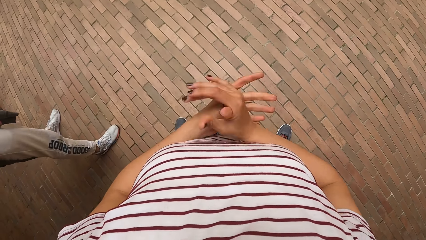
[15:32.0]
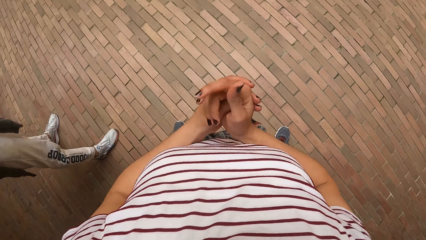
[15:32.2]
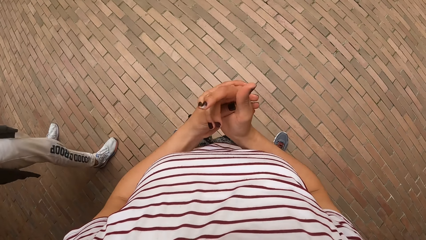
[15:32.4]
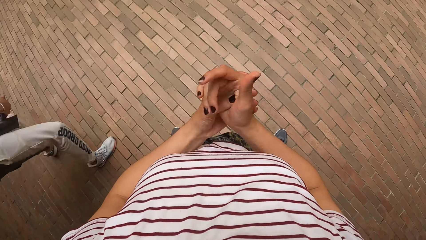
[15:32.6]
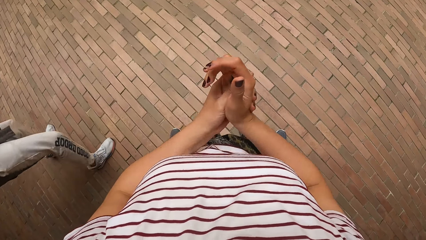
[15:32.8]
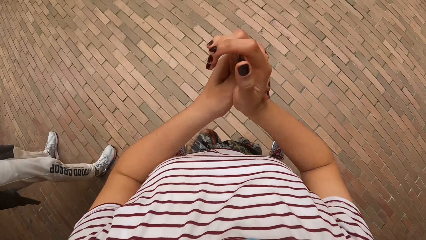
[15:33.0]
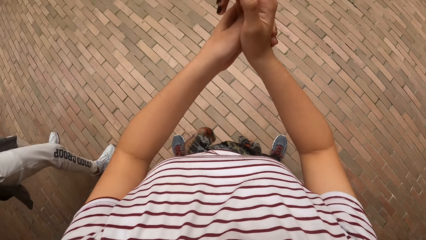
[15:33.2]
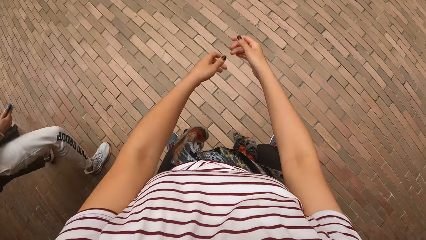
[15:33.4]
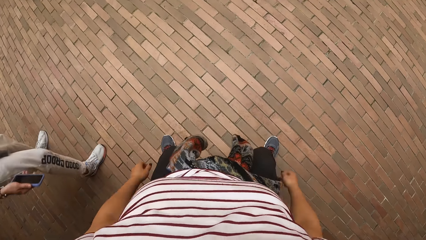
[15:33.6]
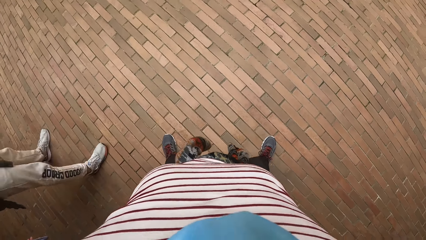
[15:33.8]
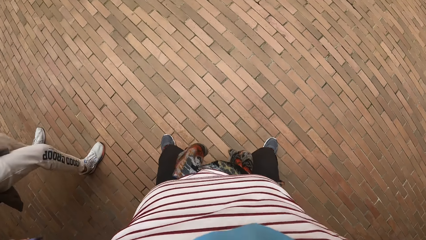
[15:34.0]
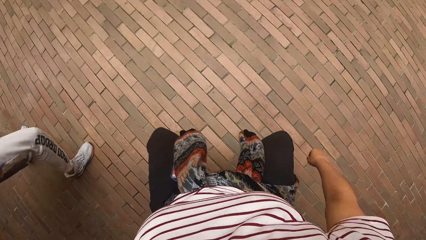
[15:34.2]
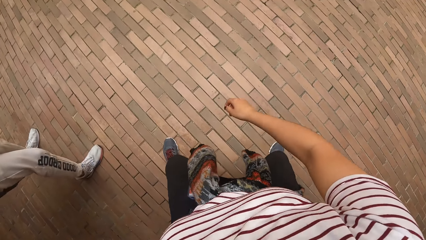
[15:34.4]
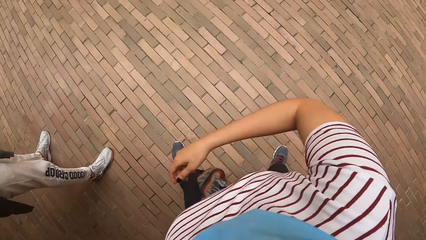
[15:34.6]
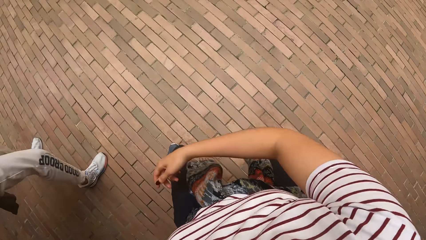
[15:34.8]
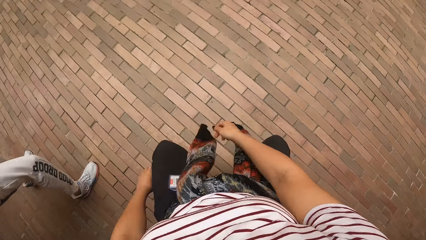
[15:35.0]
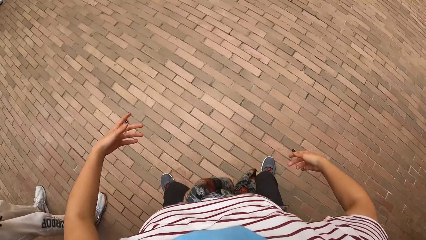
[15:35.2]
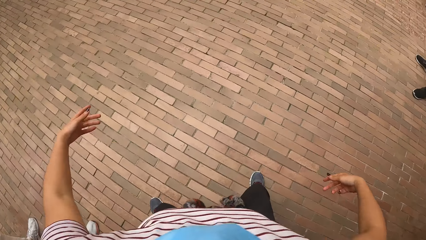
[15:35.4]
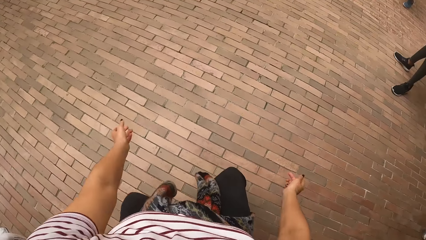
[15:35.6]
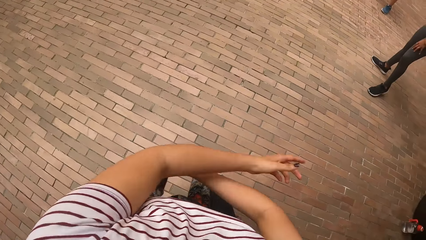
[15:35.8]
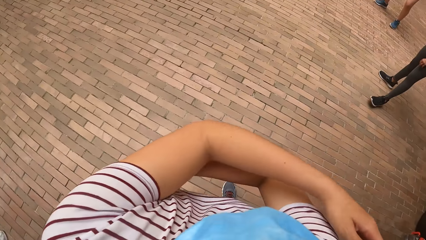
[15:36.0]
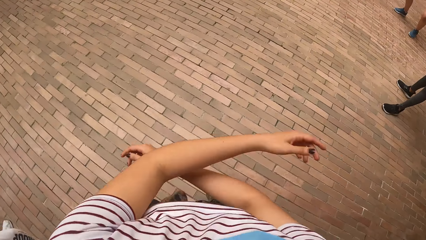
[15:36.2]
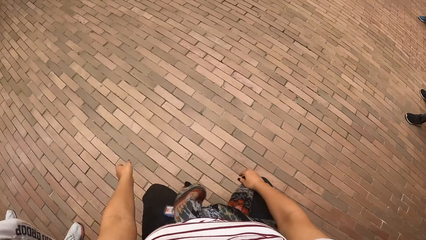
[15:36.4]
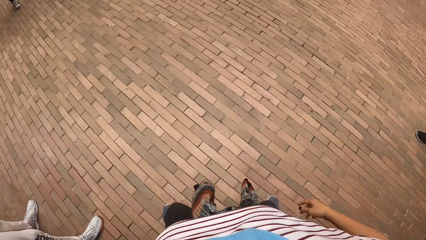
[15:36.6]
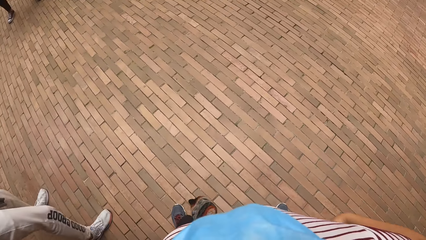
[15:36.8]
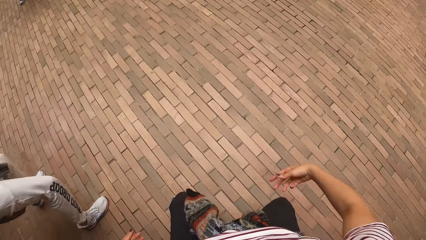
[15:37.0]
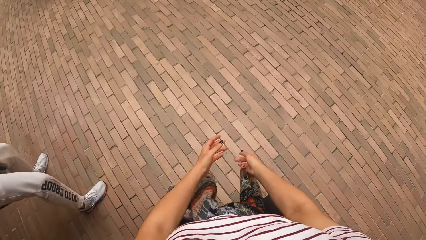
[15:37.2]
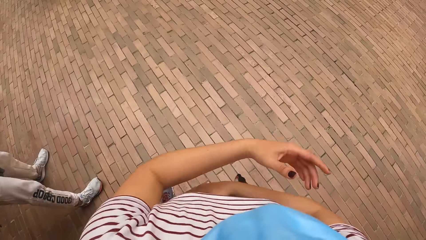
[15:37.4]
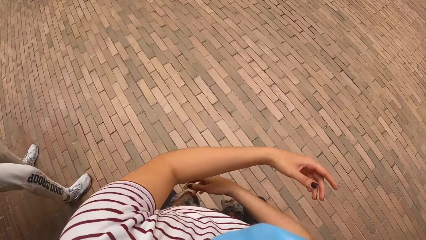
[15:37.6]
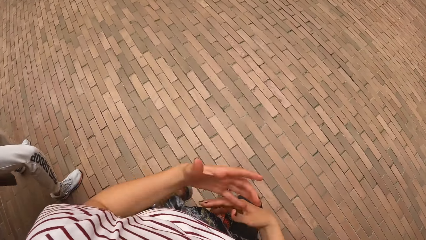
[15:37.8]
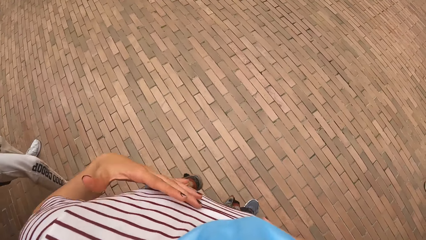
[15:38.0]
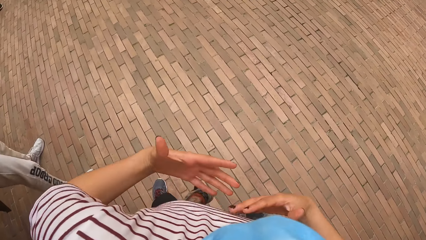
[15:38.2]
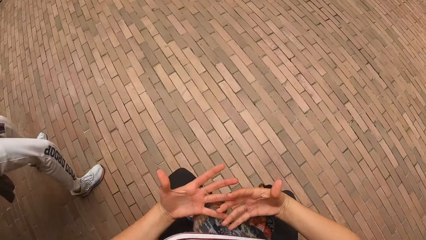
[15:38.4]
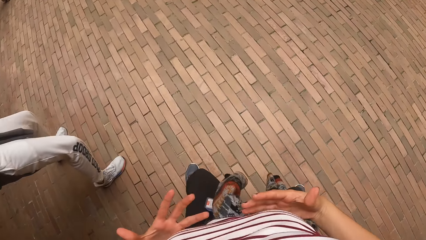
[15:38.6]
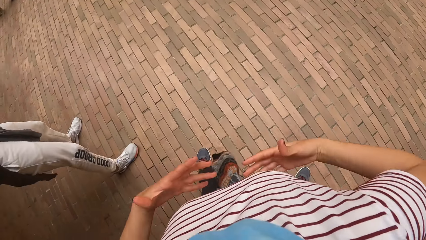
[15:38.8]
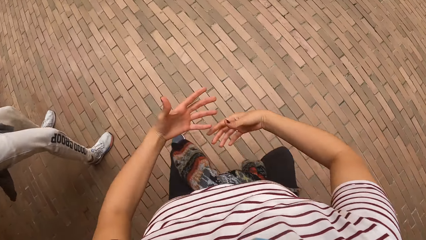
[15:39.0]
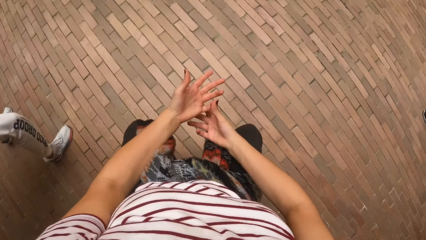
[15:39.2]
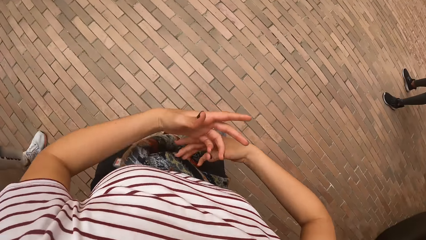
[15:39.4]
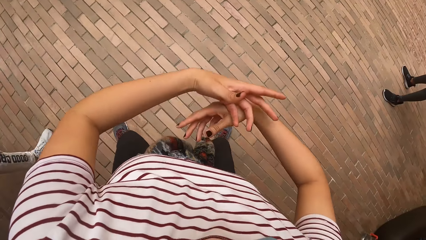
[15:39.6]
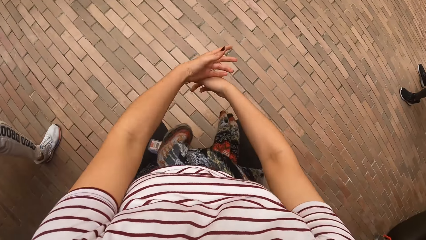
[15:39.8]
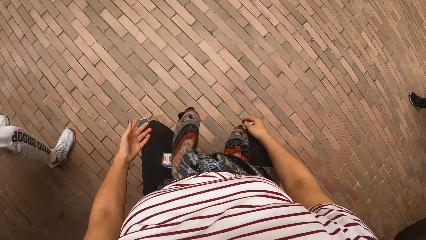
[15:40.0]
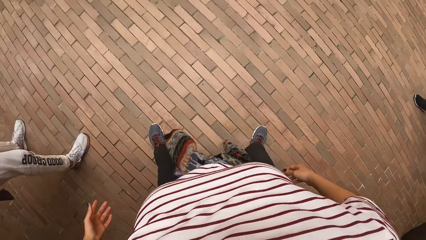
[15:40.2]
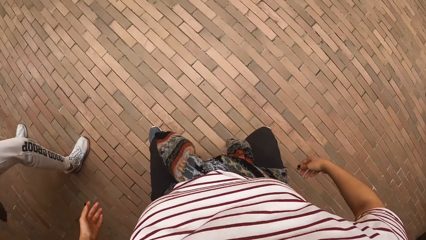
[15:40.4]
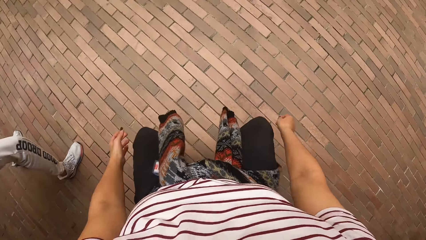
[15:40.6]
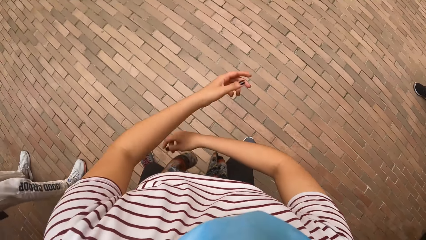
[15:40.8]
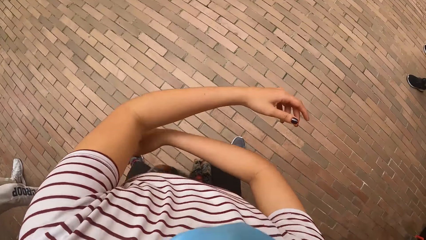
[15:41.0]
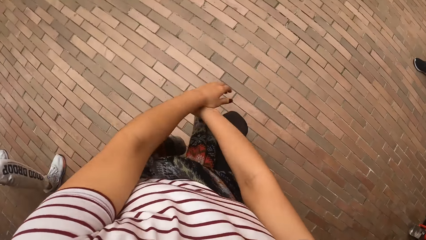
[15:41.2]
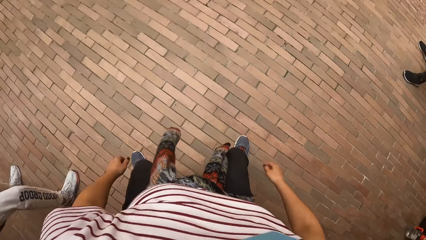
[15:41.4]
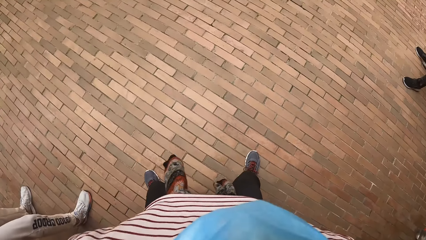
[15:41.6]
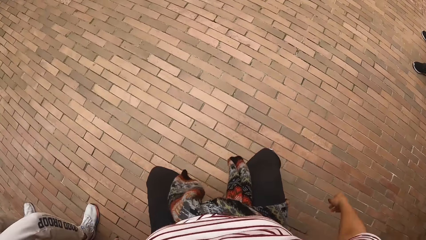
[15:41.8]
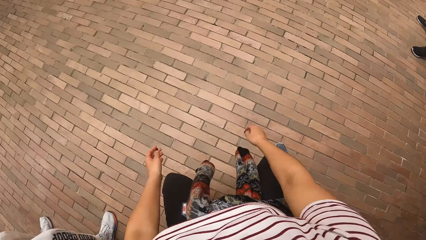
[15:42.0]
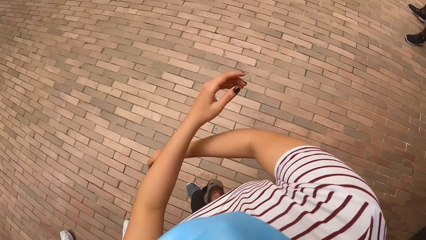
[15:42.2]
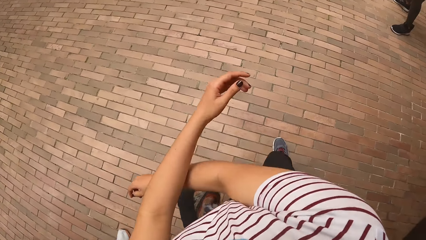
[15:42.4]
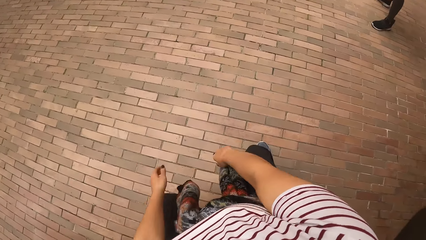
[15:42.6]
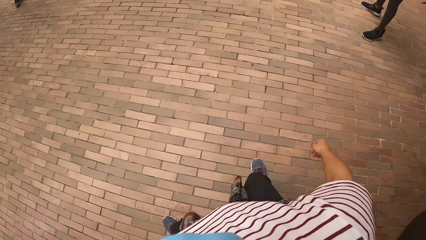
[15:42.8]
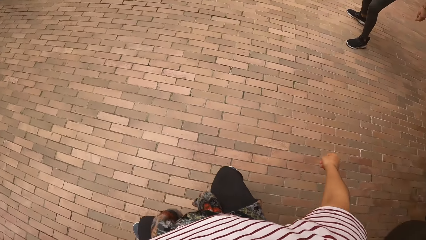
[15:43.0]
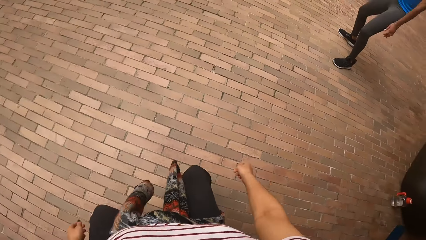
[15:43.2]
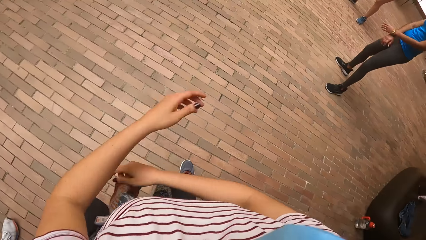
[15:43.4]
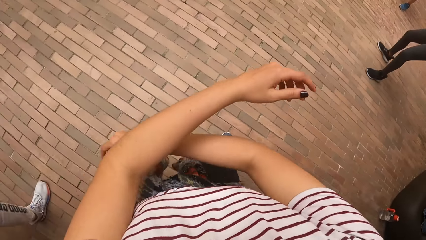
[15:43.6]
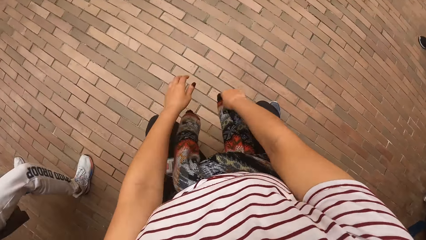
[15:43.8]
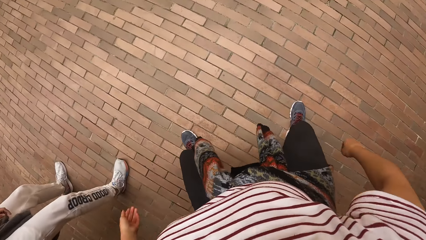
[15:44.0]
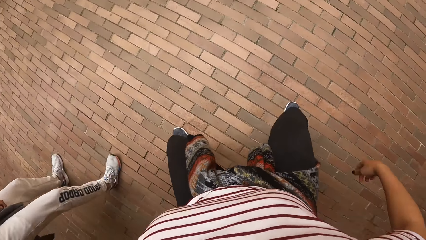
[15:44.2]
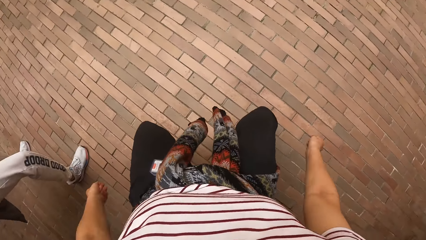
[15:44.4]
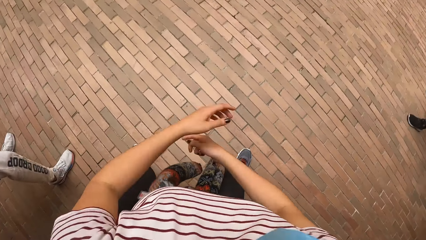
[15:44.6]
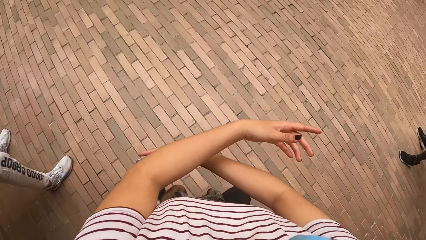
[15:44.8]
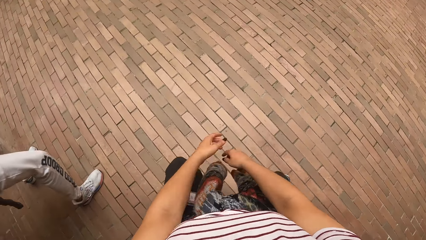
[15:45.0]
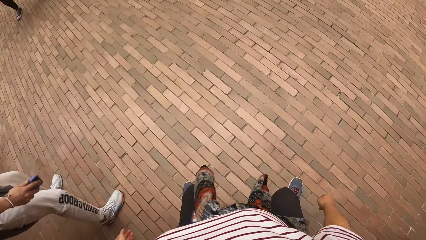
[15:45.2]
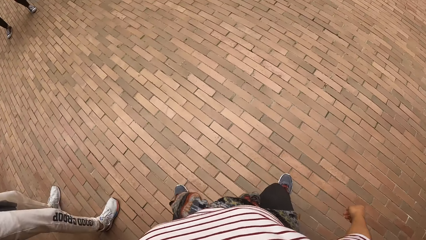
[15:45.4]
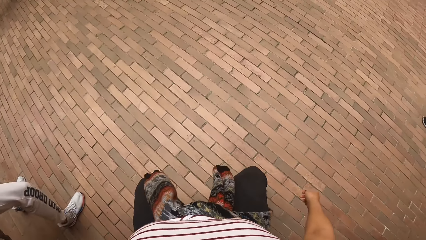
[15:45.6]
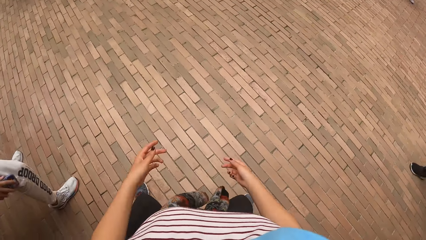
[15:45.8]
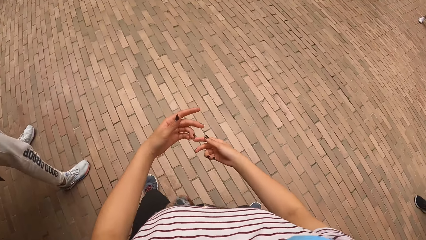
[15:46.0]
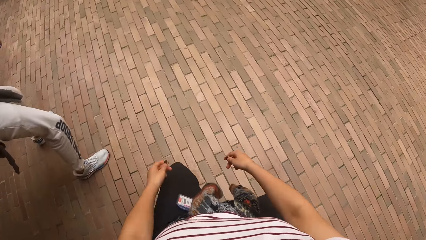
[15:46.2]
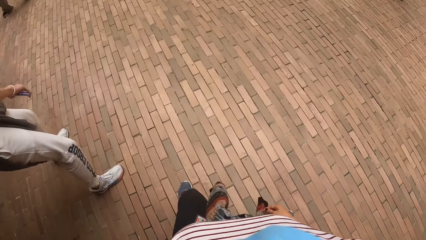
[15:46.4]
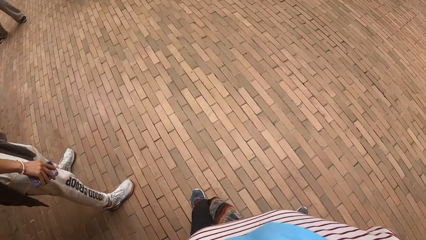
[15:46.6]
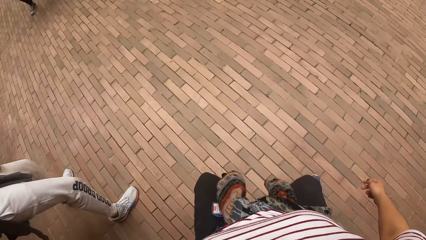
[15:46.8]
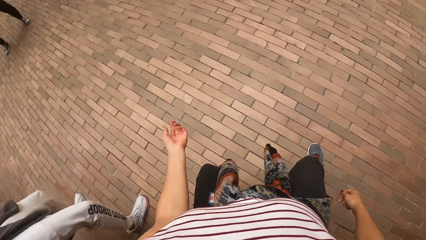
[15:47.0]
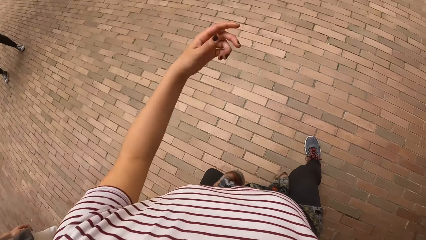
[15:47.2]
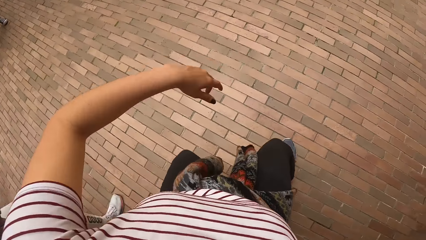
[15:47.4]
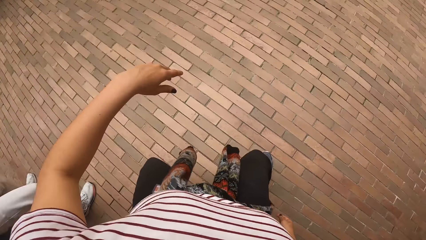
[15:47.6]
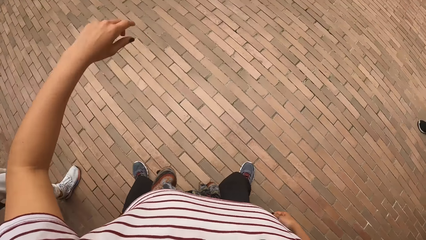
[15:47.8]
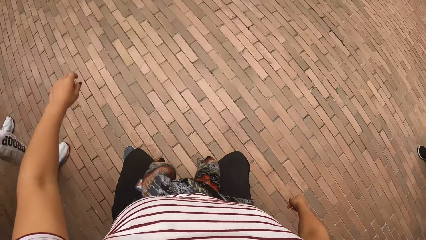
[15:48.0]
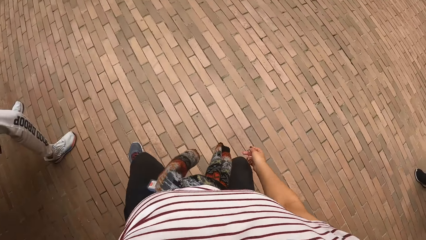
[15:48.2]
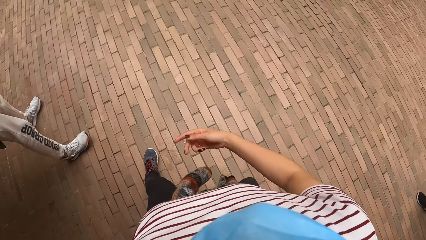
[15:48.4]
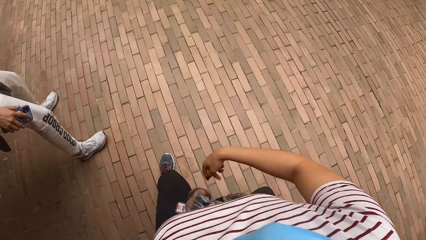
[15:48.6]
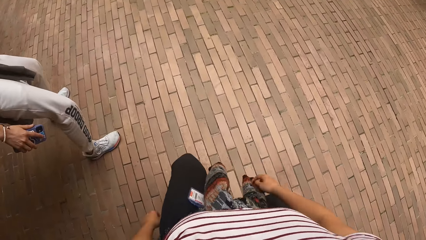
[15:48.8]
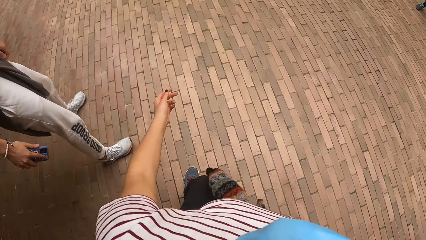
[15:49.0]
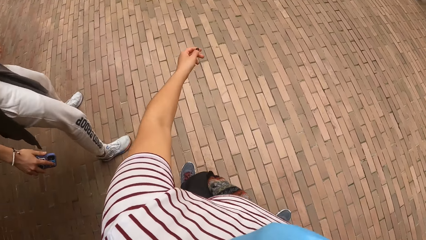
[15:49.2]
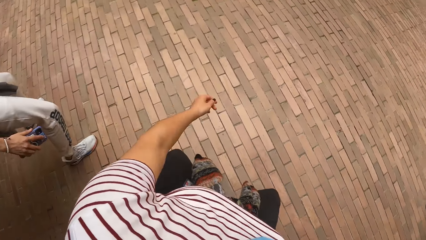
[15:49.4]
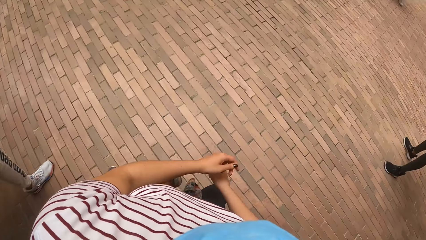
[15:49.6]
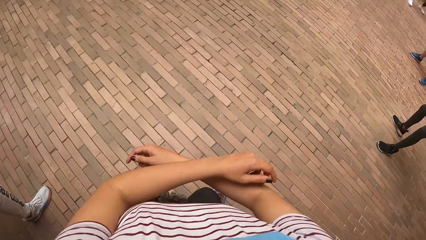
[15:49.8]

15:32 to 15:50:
The camera wearer squeezes fingers. A woman dances in the building. The camera wearer dances in the building. The woman works out. The camera wearer works out. Another lady works out. The first woman dances in the building.
